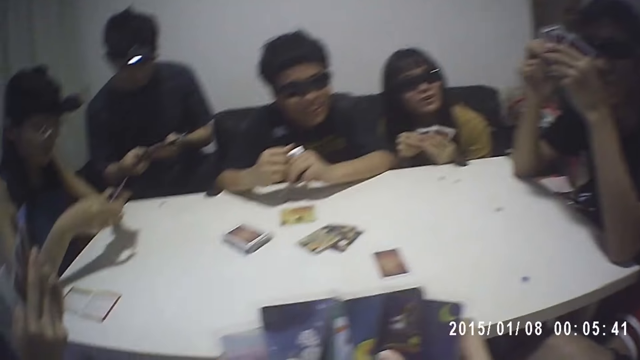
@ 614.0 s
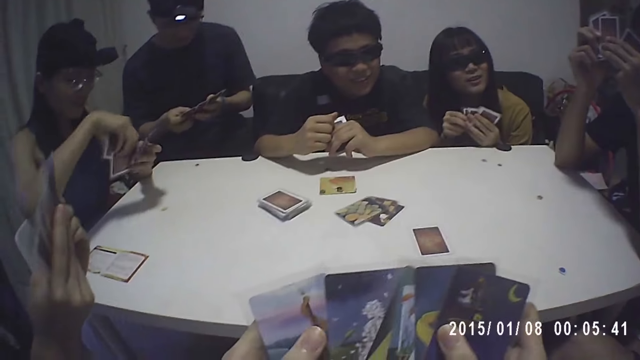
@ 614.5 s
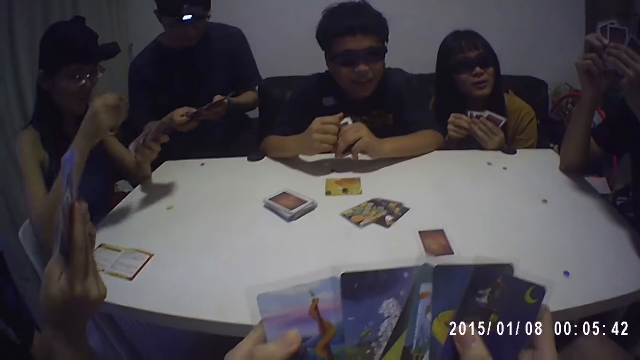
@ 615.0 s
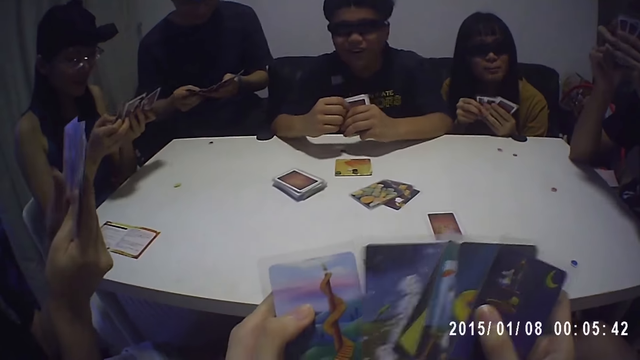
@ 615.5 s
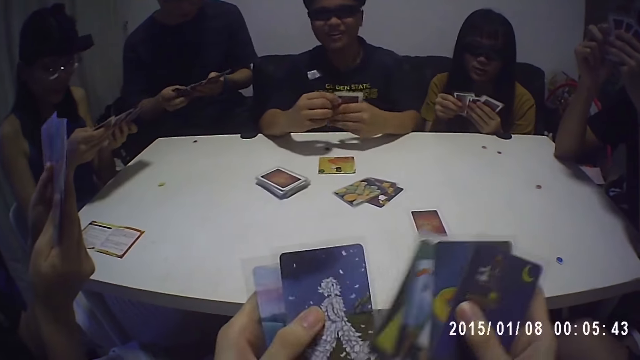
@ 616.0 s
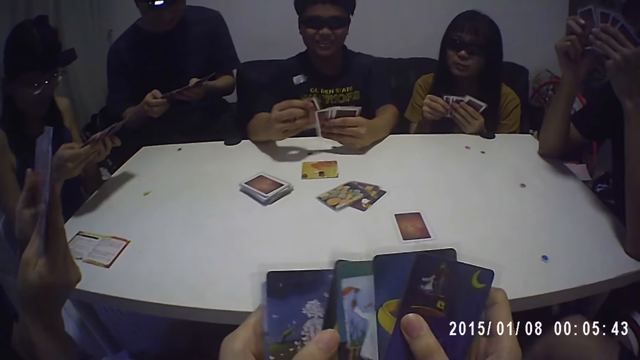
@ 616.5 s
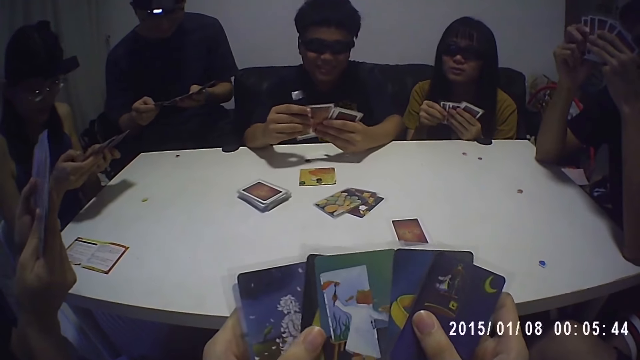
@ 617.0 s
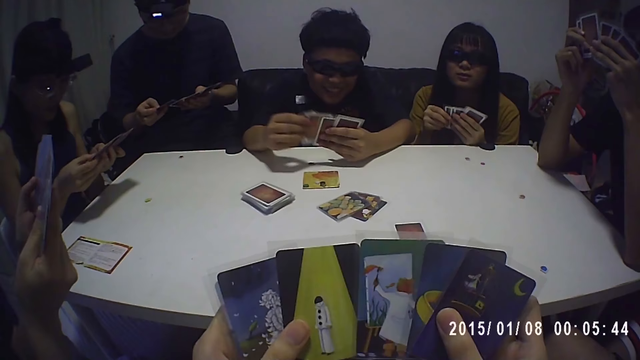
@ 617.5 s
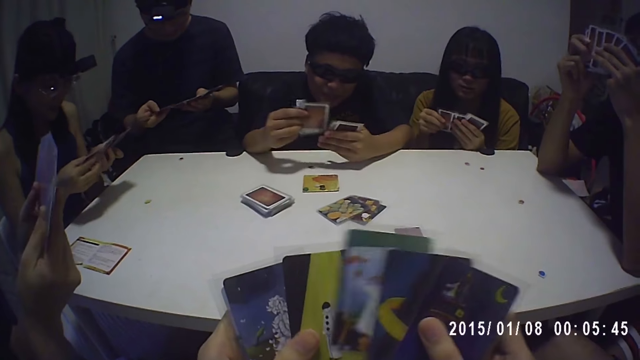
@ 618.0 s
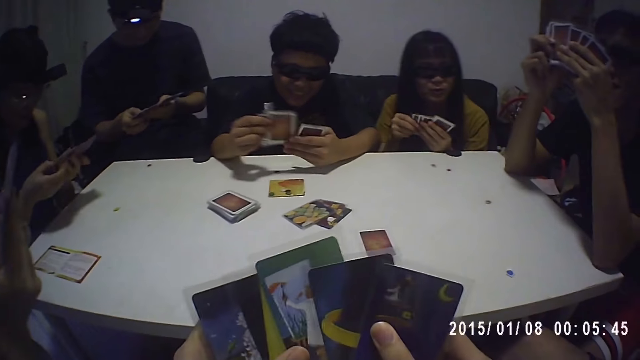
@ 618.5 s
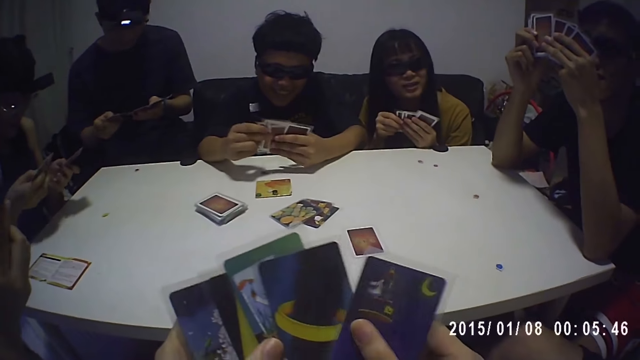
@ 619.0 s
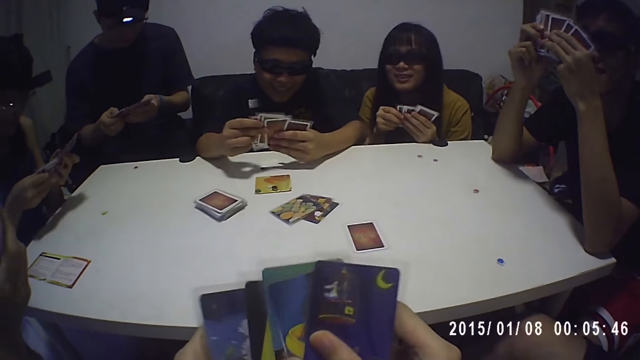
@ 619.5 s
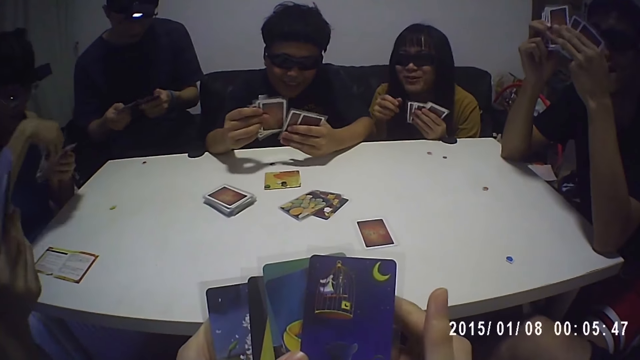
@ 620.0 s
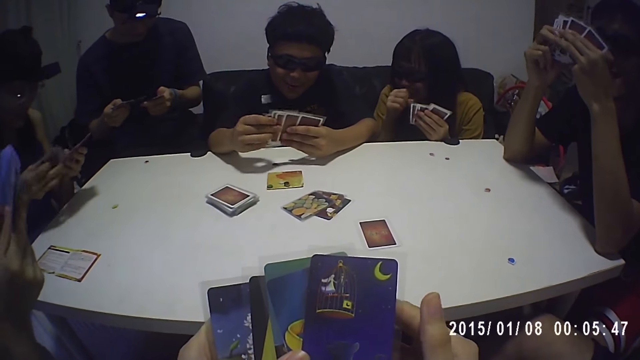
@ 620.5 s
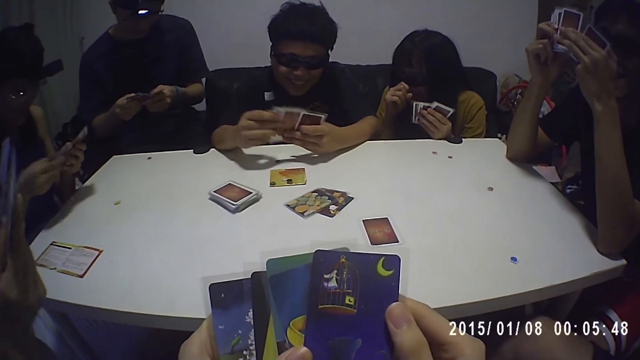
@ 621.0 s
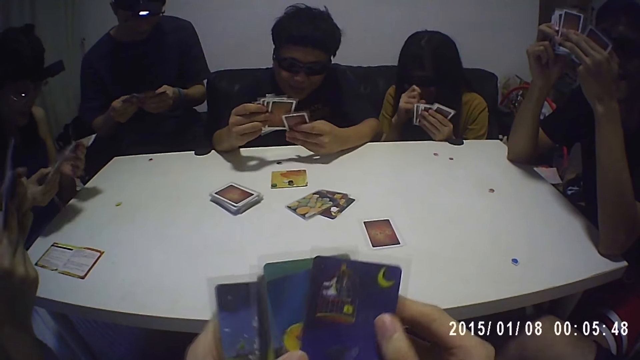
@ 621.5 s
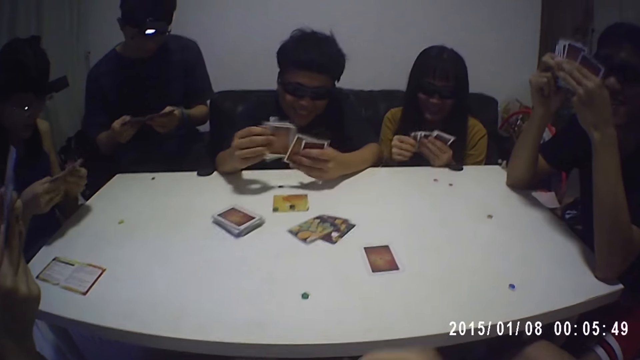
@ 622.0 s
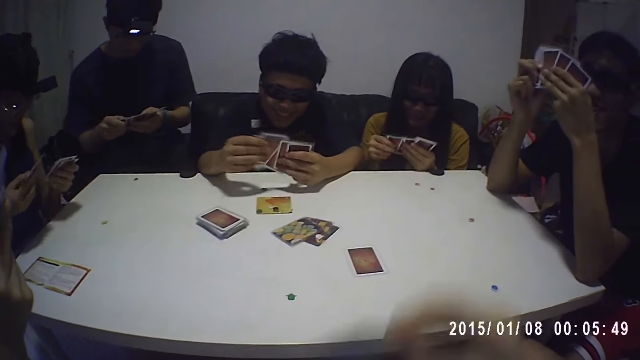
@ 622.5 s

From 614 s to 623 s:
The camera wearer looks around. They sort cards.

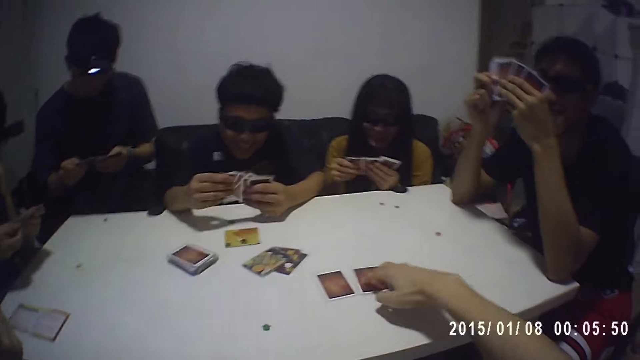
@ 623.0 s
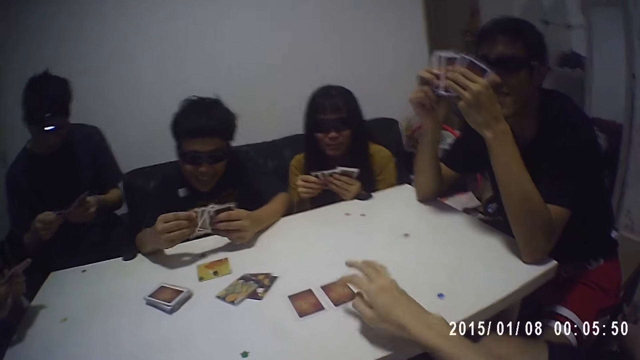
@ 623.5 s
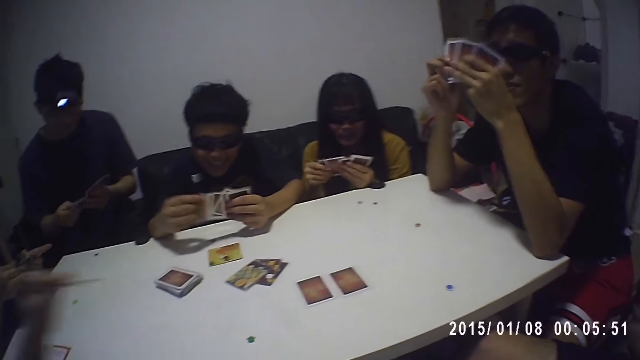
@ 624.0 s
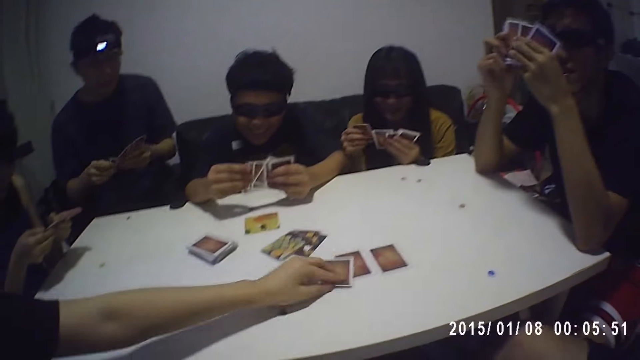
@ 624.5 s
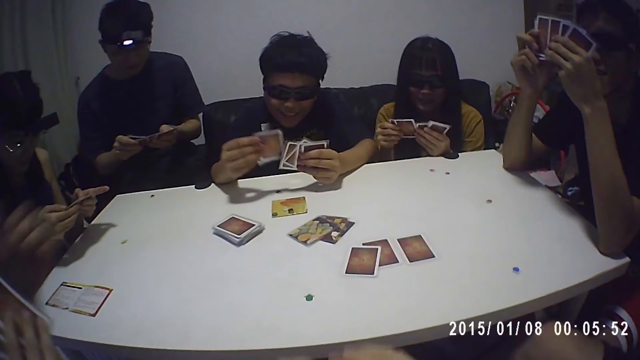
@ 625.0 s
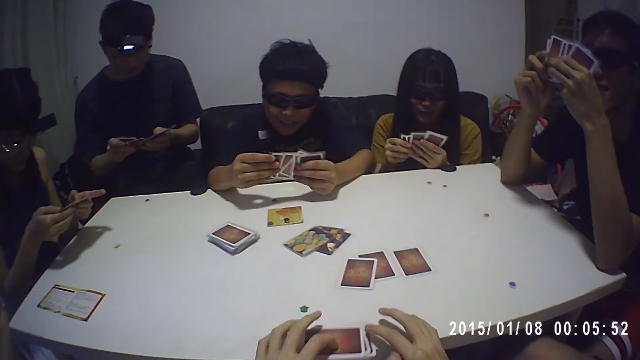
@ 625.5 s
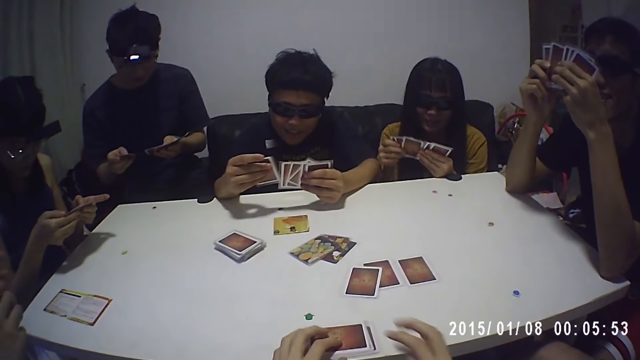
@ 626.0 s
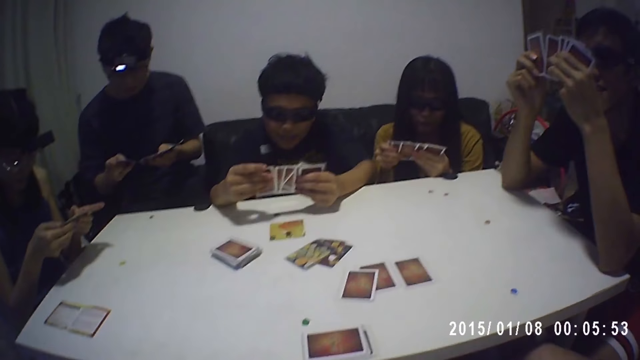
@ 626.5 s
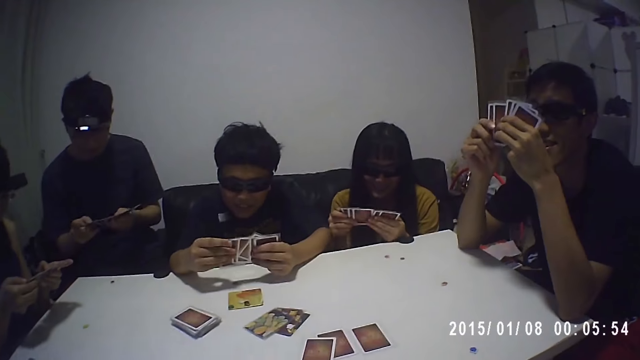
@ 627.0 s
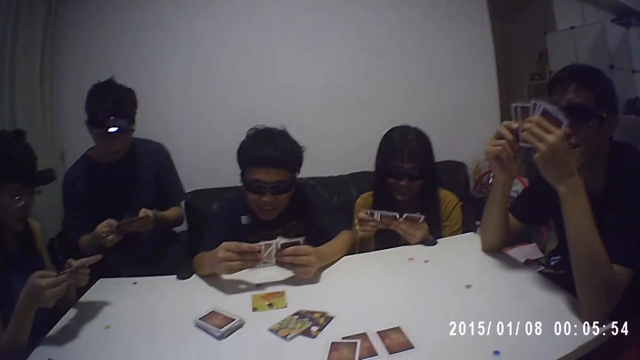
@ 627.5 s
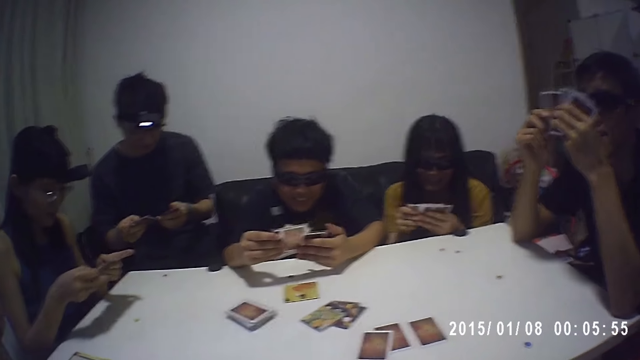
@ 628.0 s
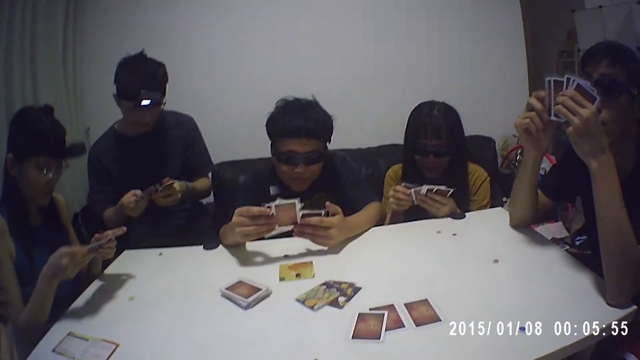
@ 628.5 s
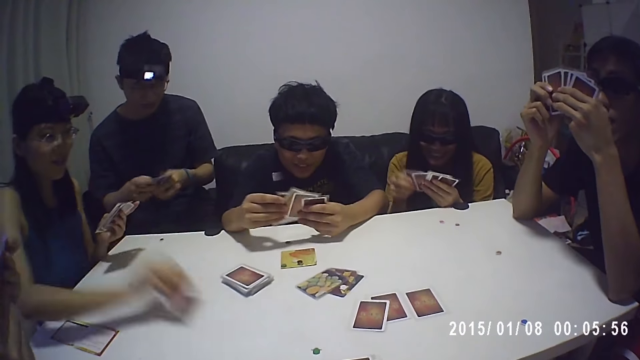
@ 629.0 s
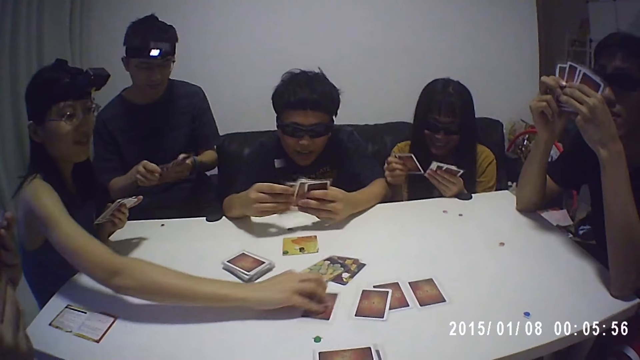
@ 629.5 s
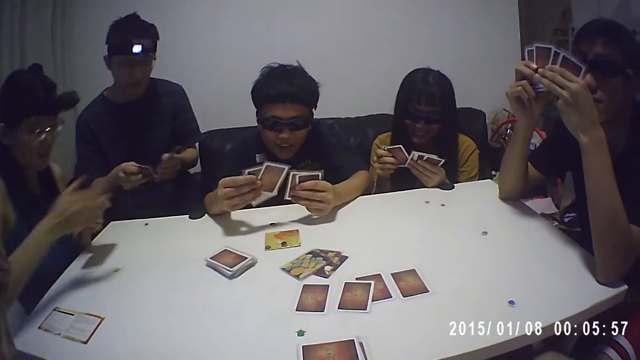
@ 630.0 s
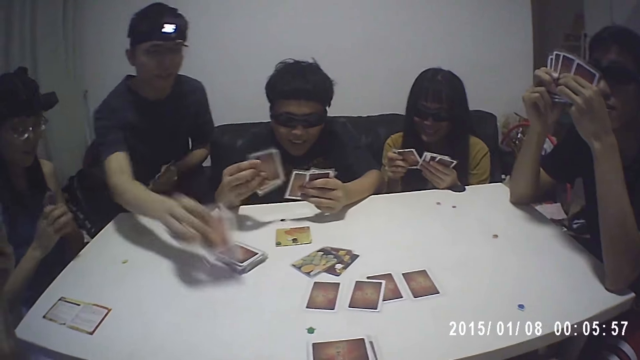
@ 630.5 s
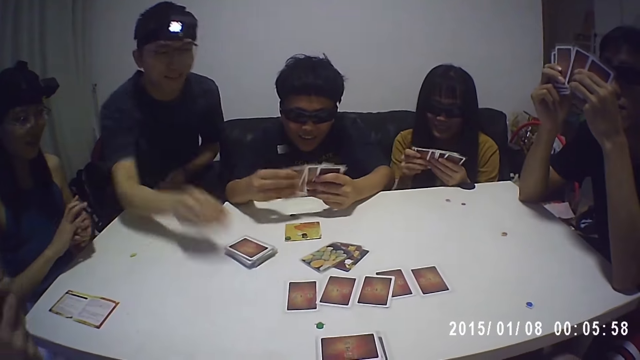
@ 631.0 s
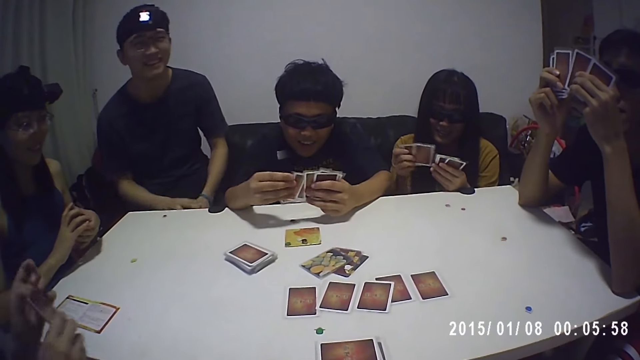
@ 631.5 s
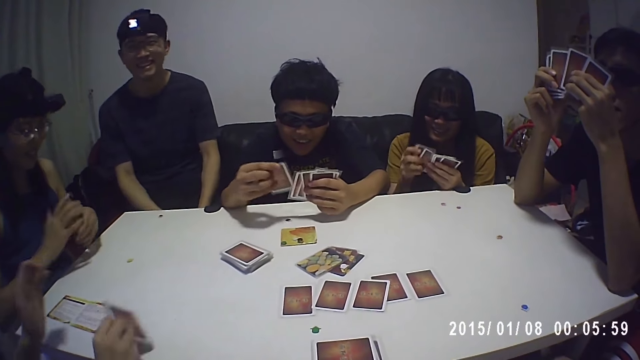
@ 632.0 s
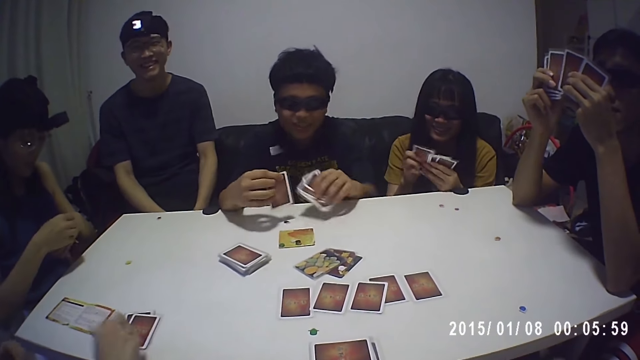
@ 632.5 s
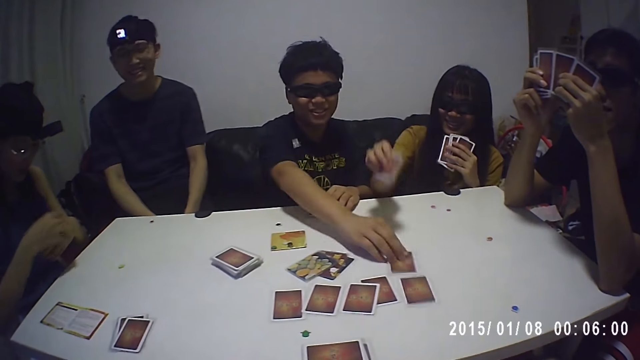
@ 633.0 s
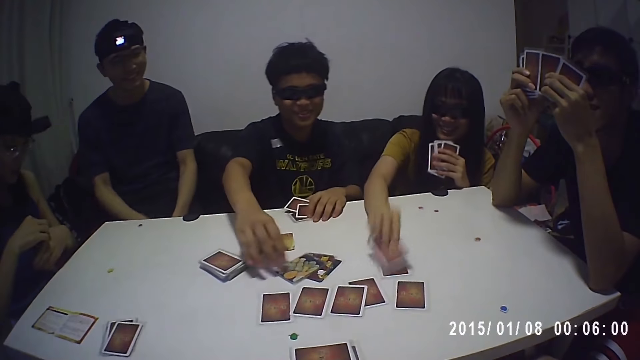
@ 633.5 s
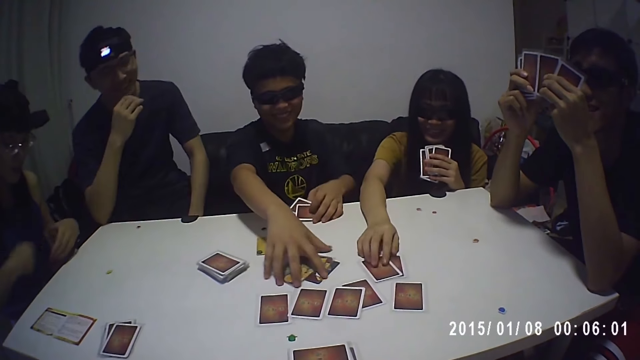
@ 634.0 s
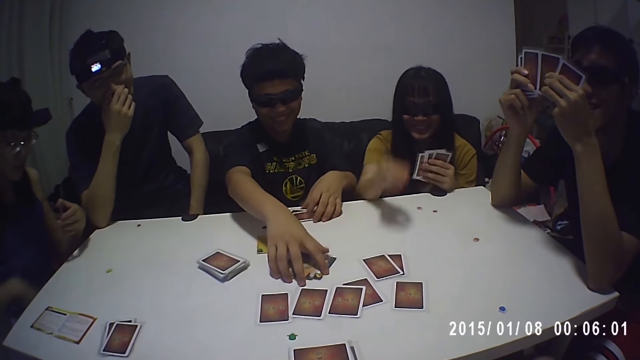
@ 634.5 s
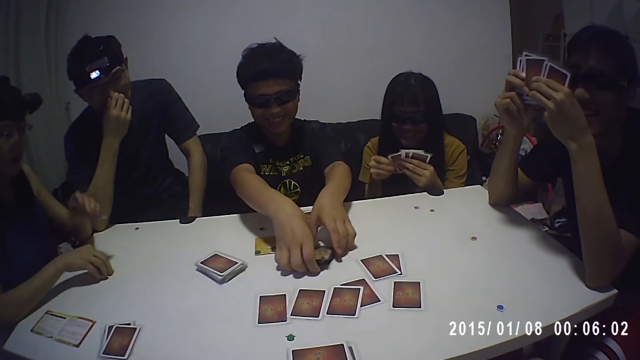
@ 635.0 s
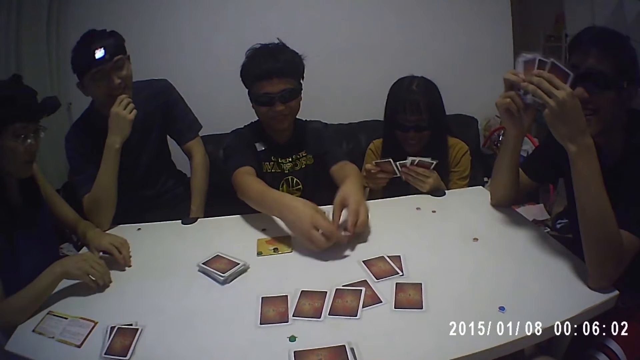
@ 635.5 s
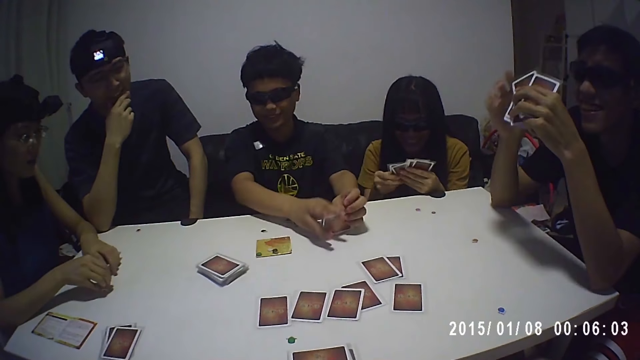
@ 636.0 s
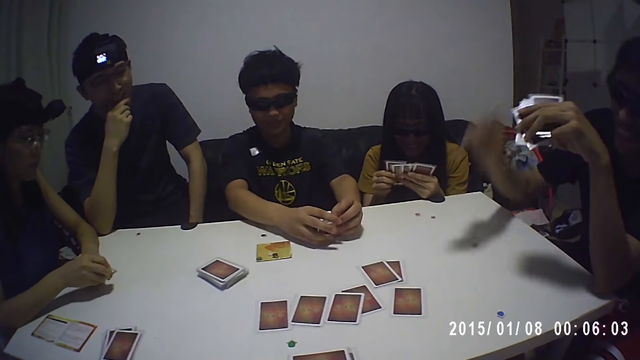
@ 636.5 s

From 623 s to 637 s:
The camera wearer drops a card on the table with his right hand. A man interacts with the group of people. A woman drops a card on the table with her left hand. The camera wearer looks around. He drops some cards on the table with his left hand. He holds cards on the table. He looks around. Another woman drops a card on the table with her right hand. Another man drops a card on the table with his right hand. The first woman drops some cards on the table with her right hand. A third man drops a card on the table with his right hand. A third woman drops a card on the table with her right hand. The third man packs some cards on the table with his hands. The second woman moves a chip on the table with her right hand and drops some cards on the table with her left hand.
